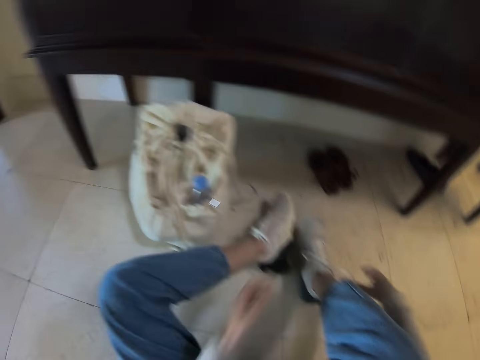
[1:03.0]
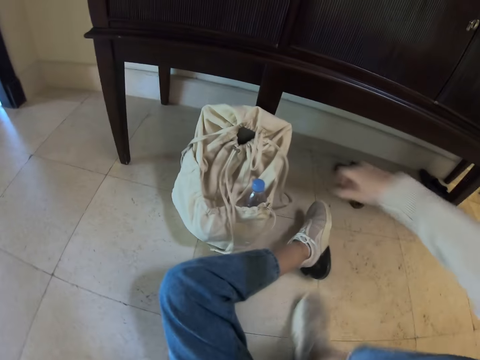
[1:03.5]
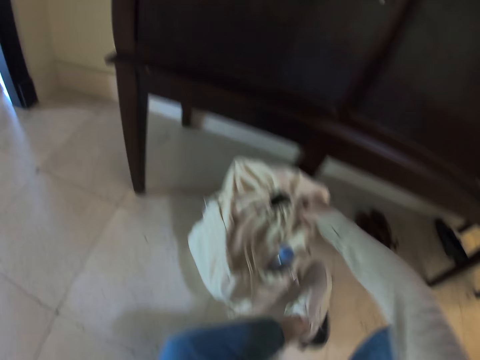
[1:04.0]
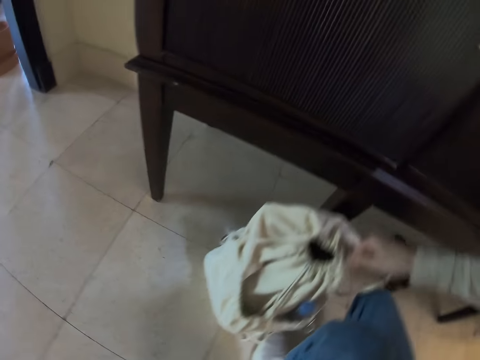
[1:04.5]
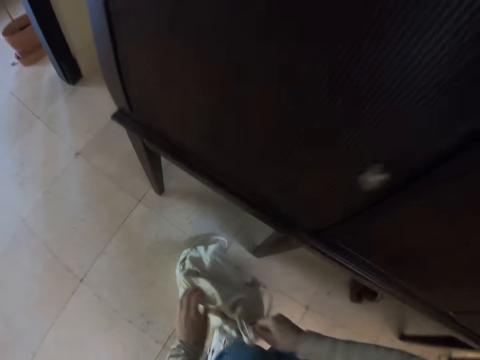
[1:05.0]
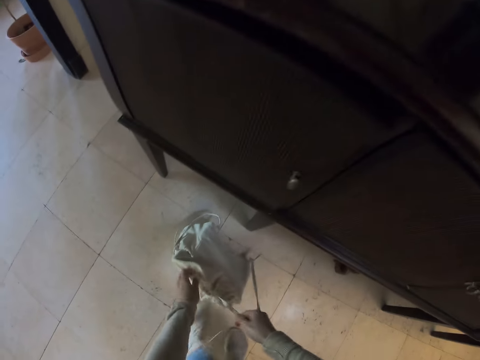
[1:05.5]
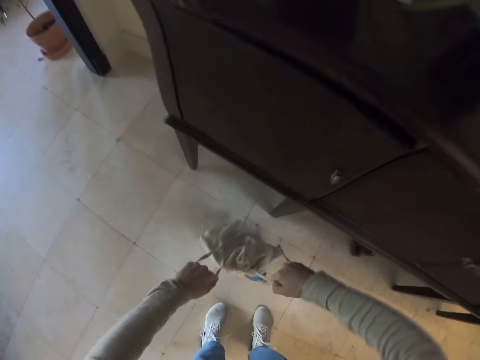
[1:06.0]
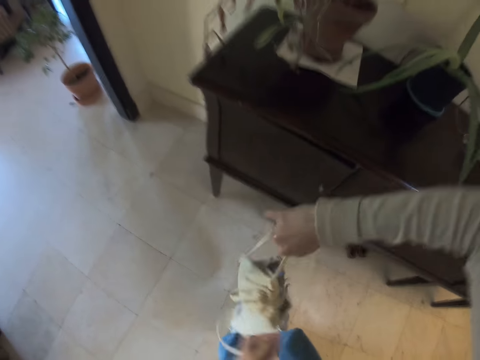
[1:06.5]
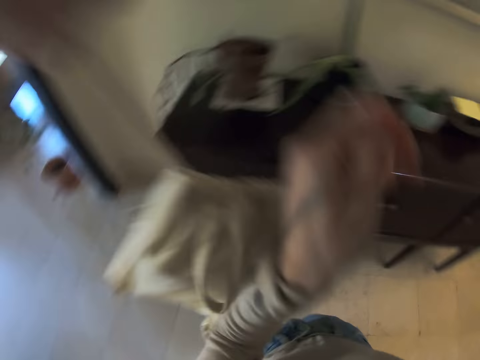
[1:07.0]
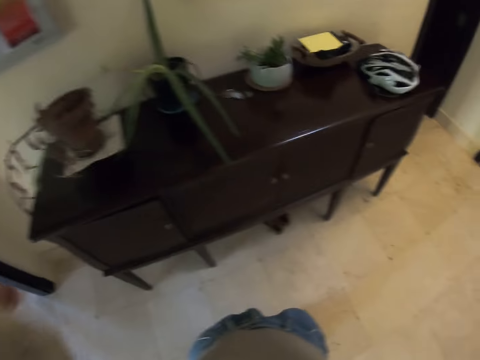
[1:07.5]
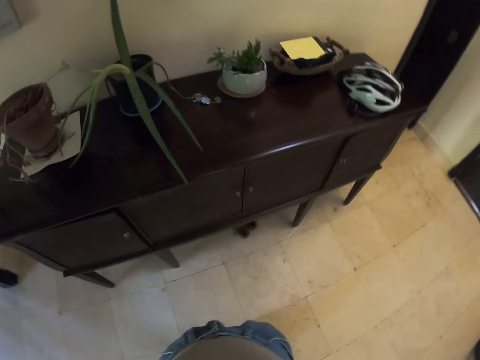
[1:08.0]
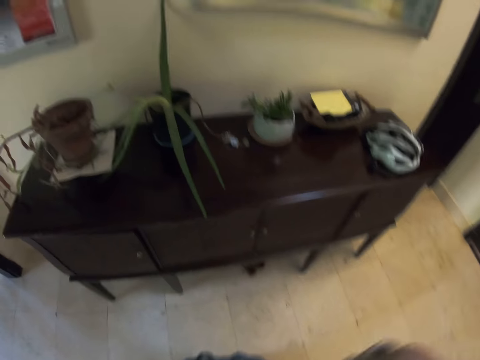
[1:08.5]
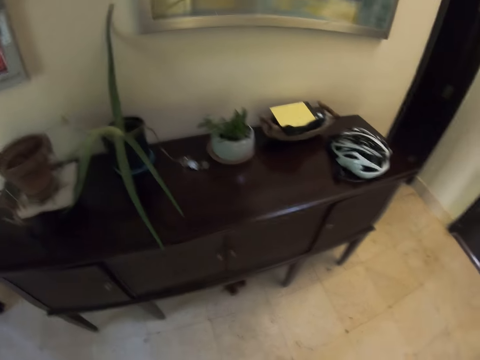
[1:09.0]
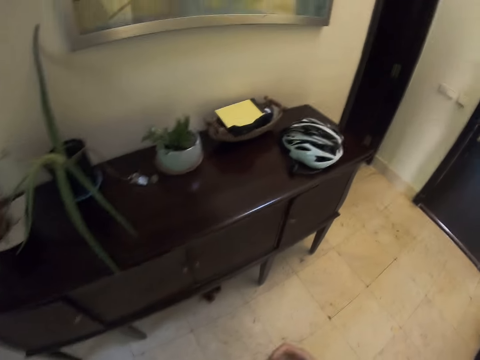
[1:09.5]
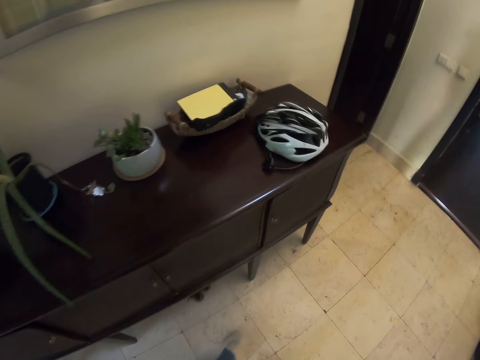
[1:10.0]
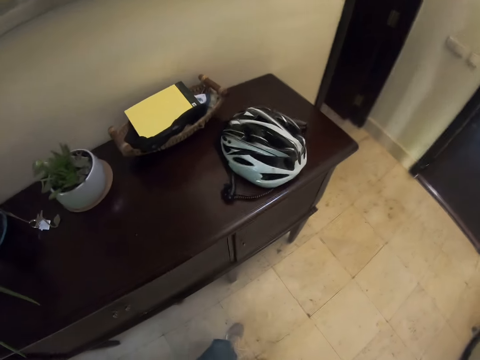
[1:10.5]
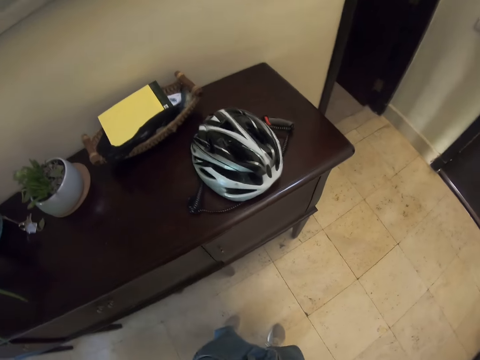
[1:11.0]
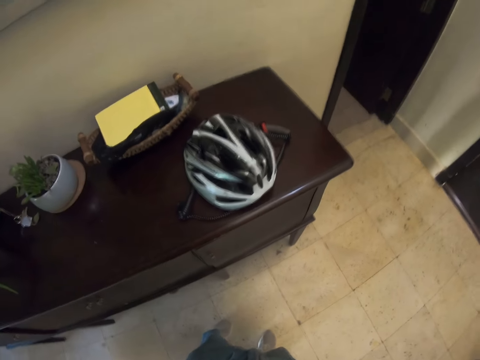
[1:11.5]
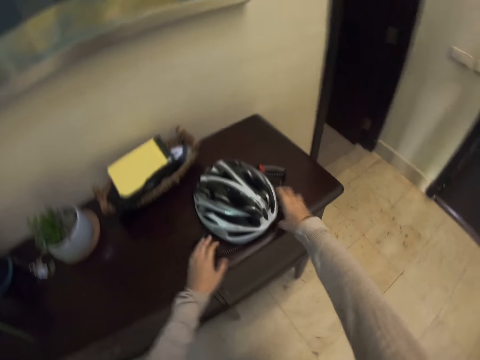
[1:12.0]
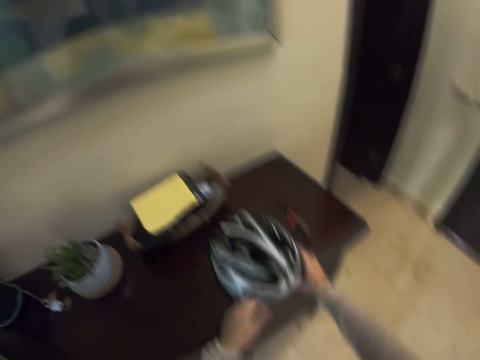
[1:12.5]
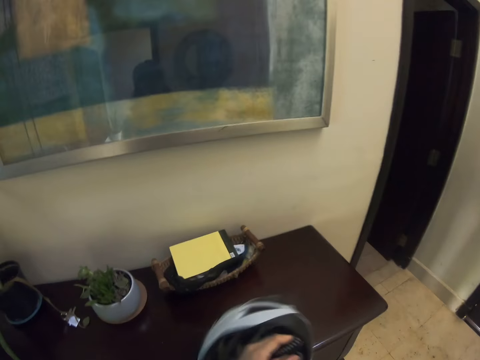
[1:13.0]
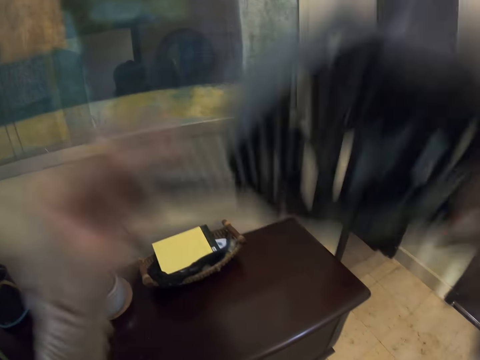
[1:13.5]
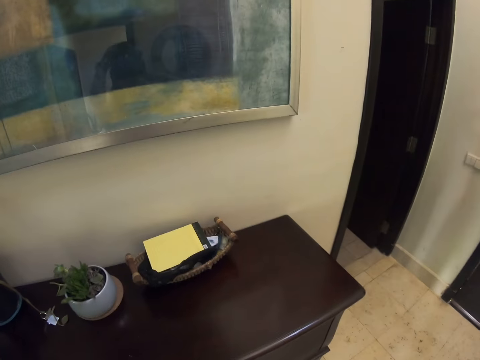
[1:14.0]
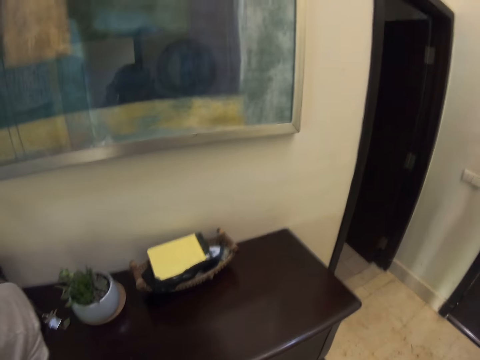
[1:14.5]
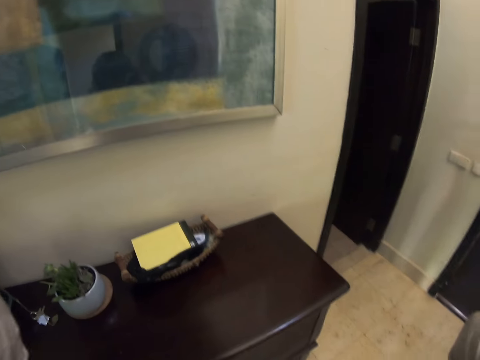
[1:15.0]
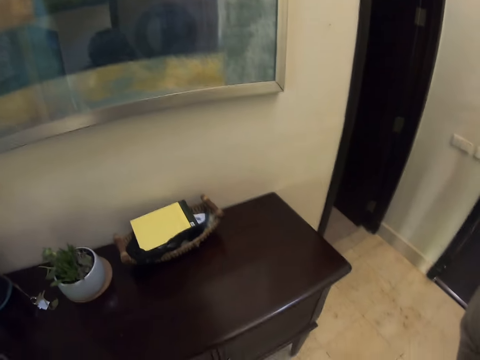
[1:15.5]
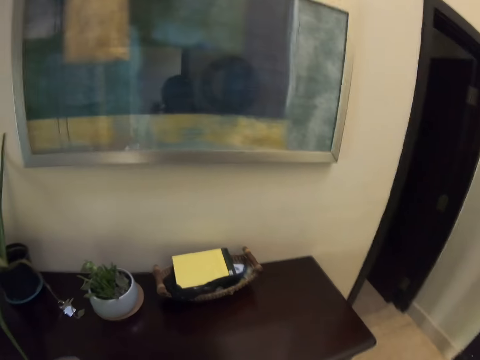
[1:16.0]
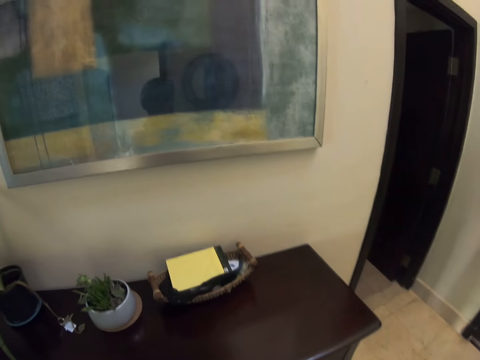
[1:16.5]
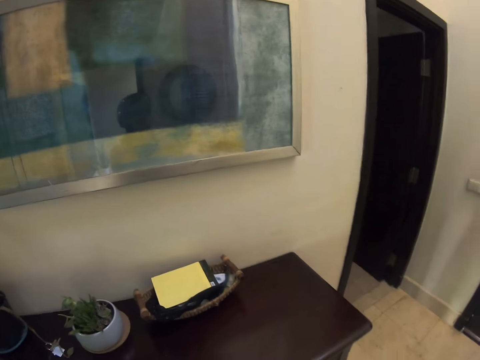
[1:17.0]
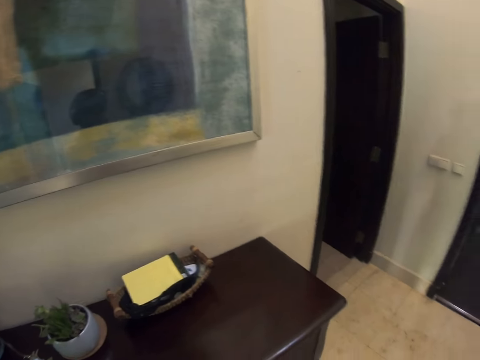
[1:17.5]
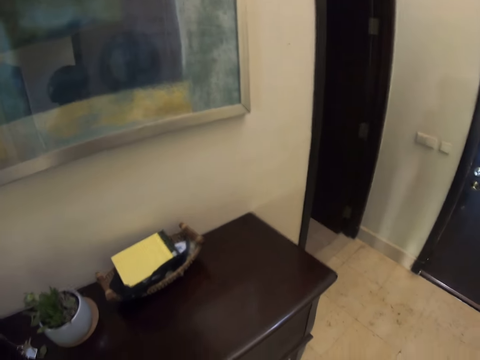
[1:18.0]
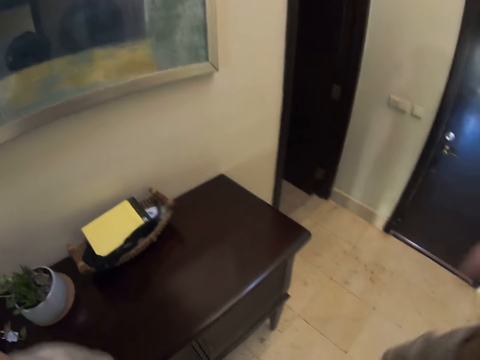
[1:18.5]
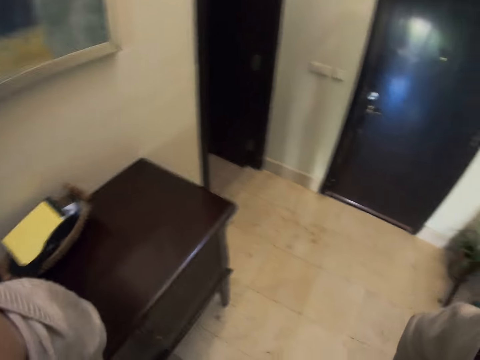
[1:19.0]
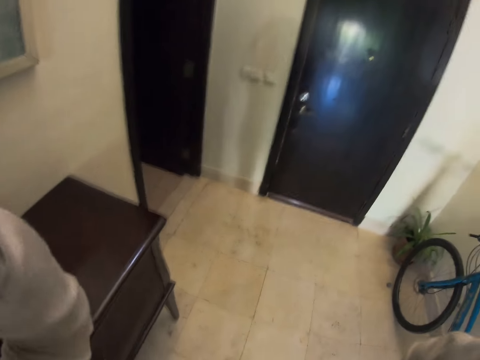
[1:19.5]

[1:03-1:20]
The camera wearer picks up a backpack or bag on the floor. She stands up from the floor. She carries the bag on her back. She puts the bag on the back. She picks up a helmet on the stand. She wears the helmet.

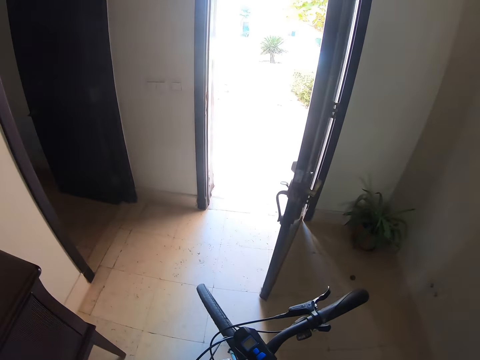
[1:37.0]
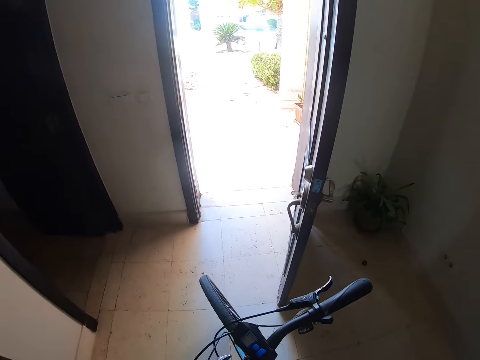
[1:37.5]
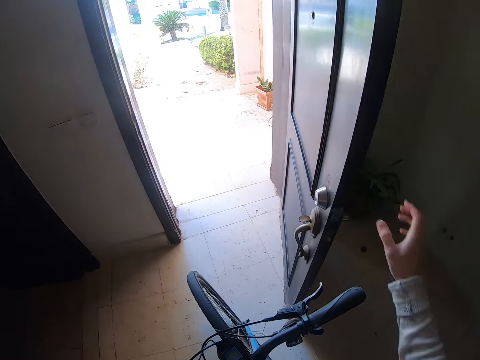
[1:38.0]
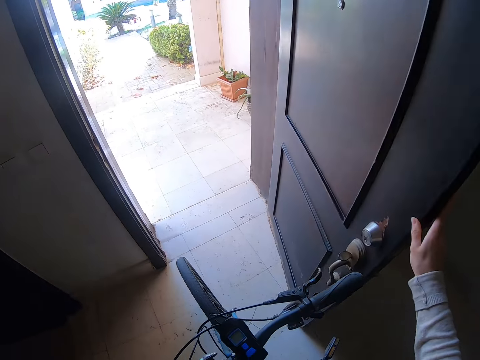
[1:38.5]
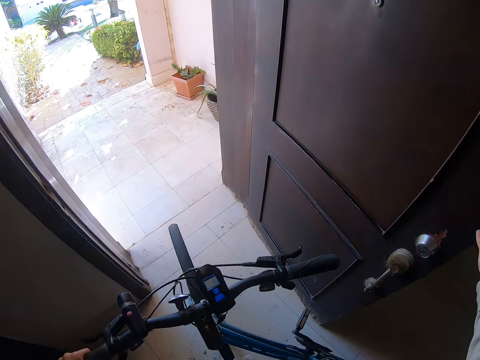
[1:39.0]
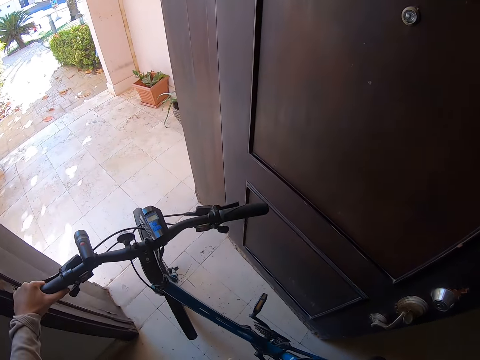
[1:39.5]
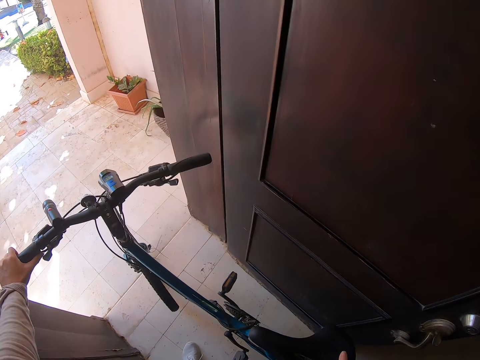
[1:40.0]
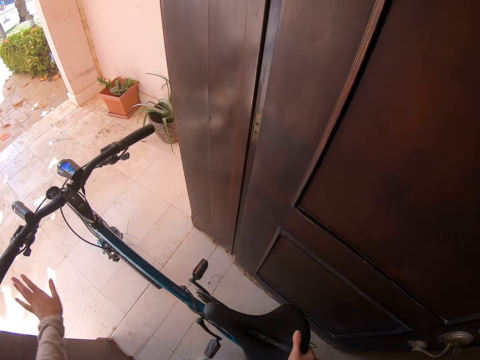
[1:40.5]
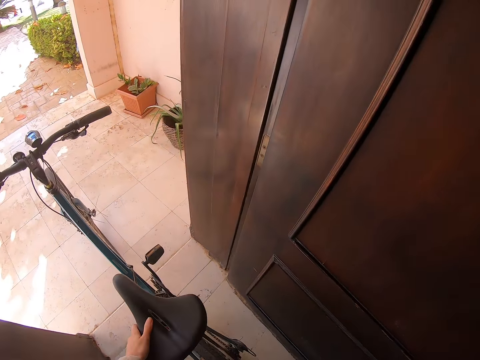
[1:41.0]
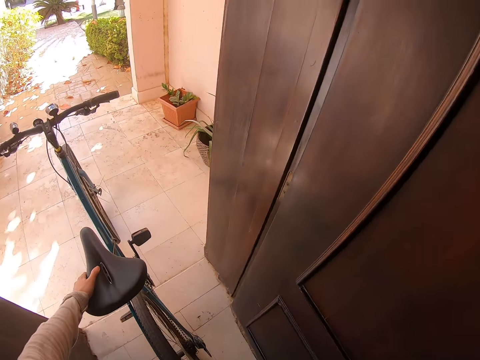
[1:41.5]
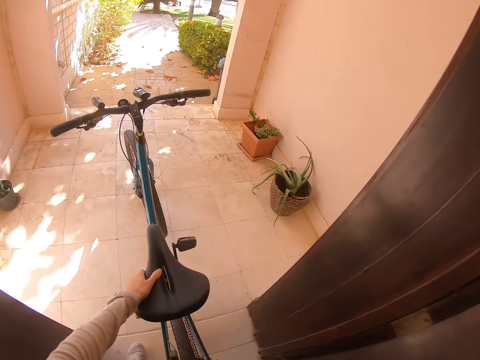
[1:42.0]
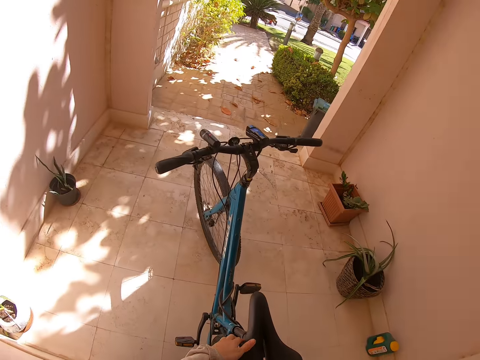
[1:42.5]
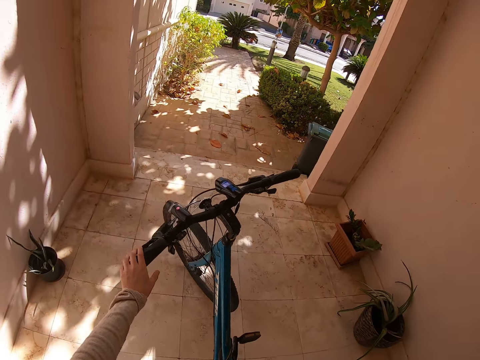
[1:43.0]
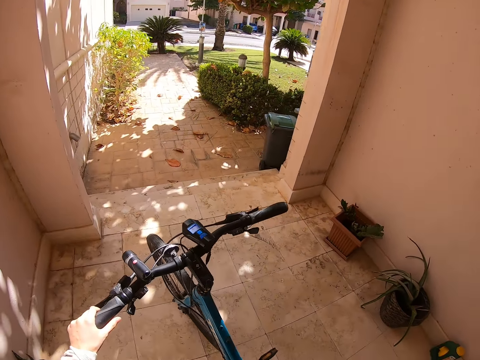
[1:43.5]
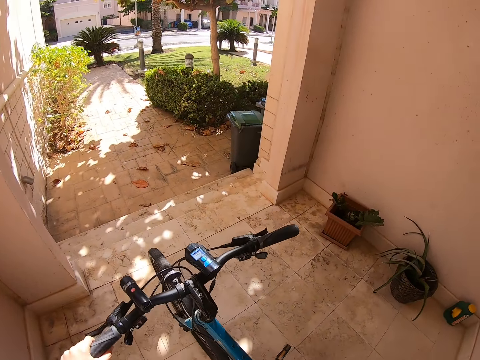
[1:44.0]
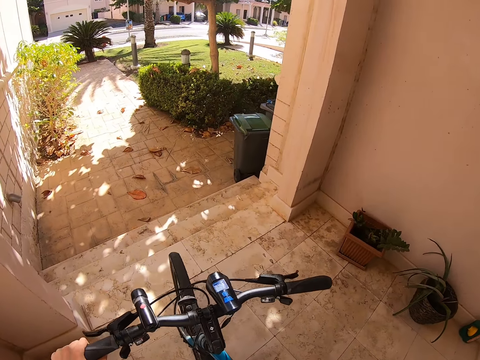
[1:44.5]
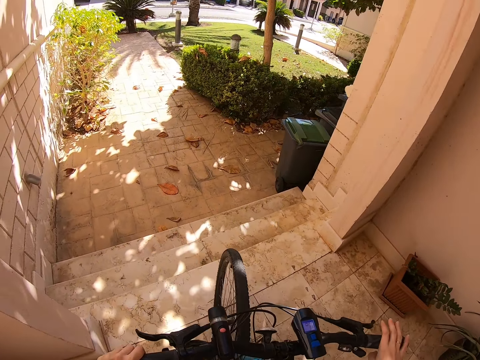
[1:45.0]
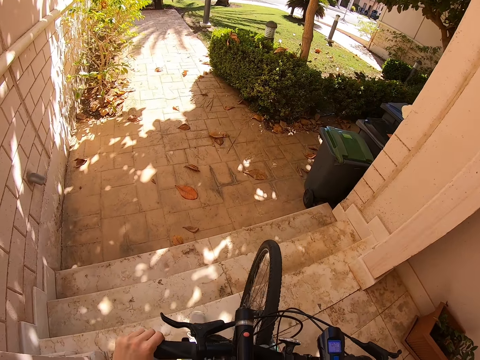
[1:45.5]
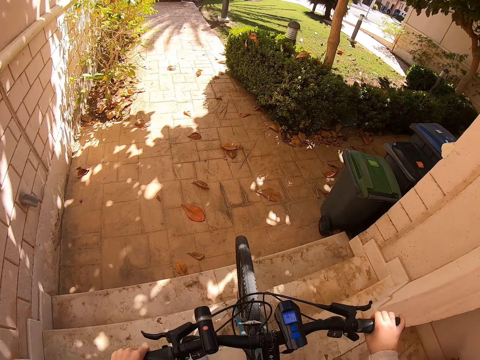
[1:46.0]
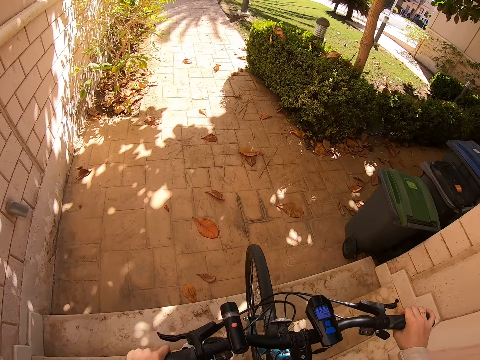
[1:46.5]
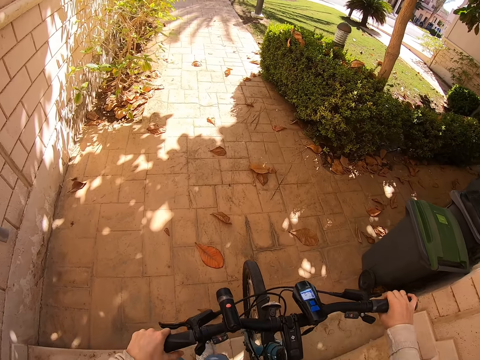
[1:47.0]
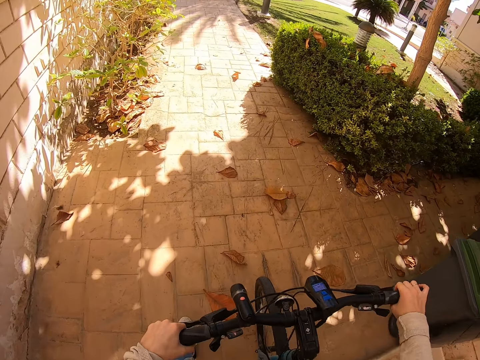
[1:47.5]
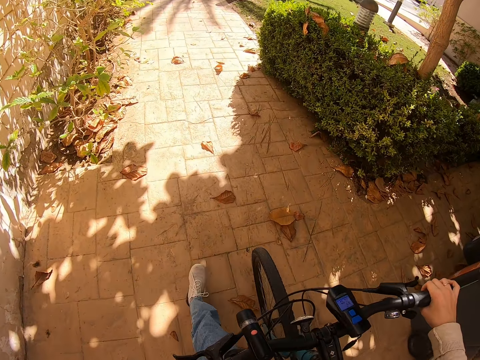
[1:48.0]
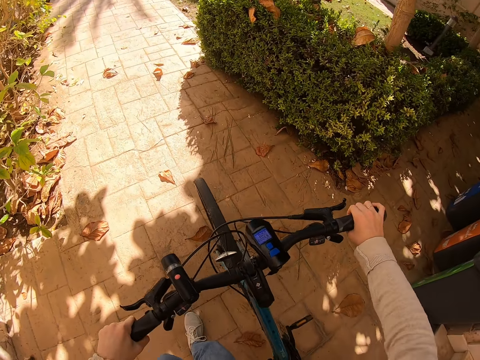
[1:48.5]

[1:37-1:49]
The camera wearer leaves the house with the bicycle. They climb the bicycle. They ride the bicycle on a pavement.
